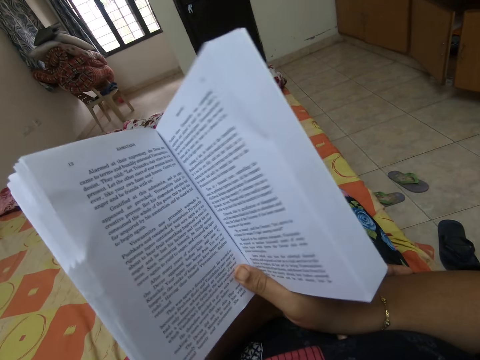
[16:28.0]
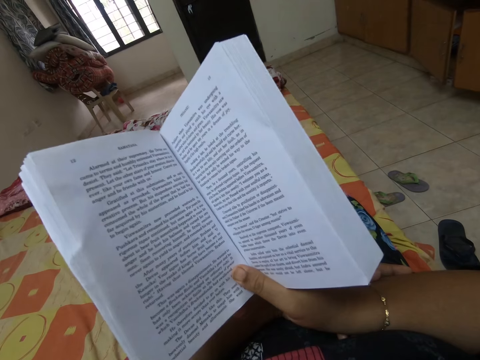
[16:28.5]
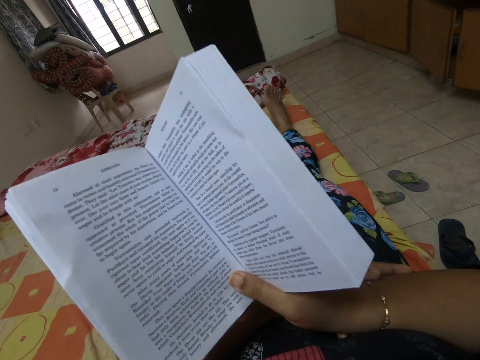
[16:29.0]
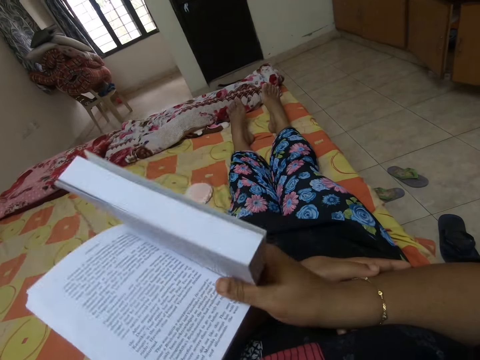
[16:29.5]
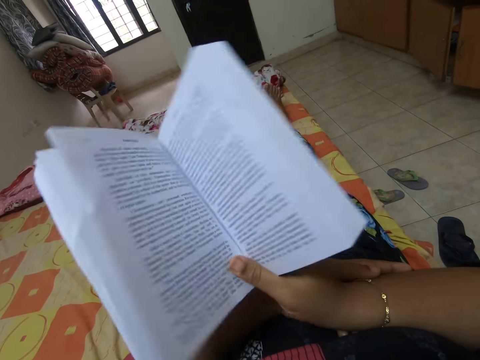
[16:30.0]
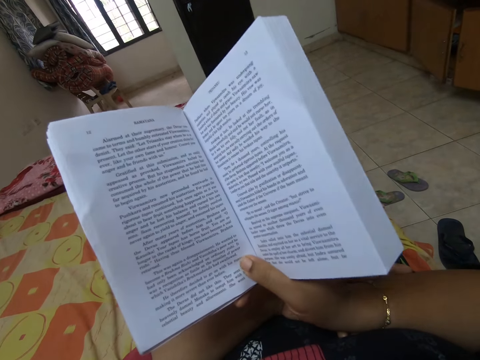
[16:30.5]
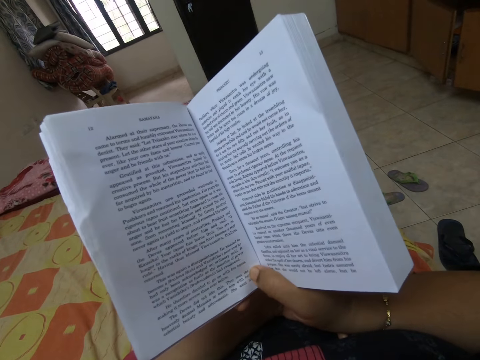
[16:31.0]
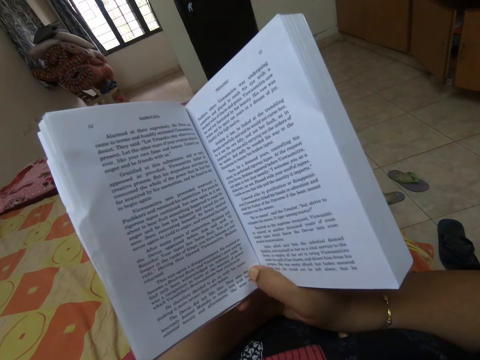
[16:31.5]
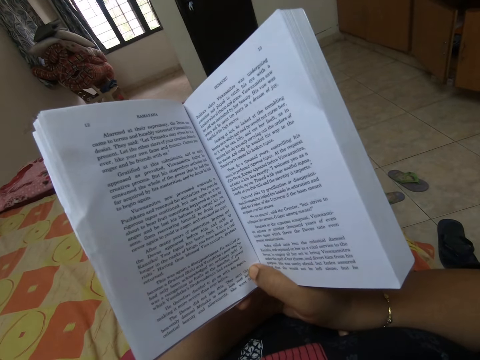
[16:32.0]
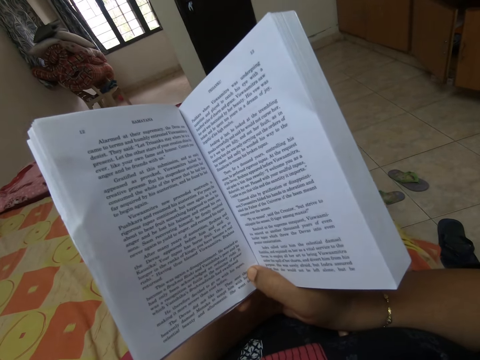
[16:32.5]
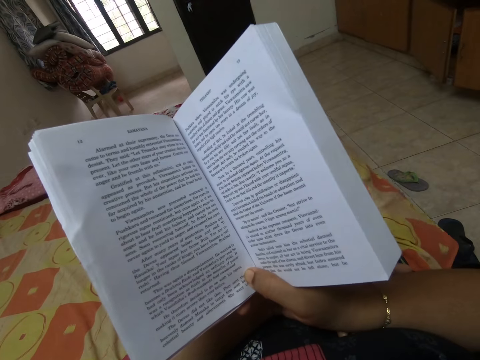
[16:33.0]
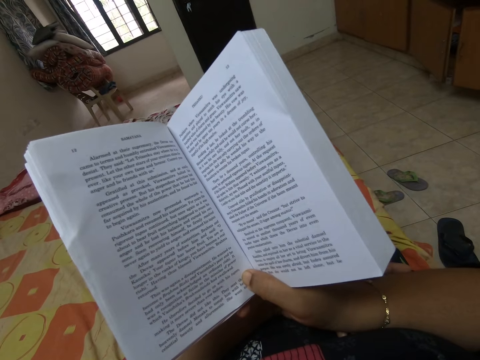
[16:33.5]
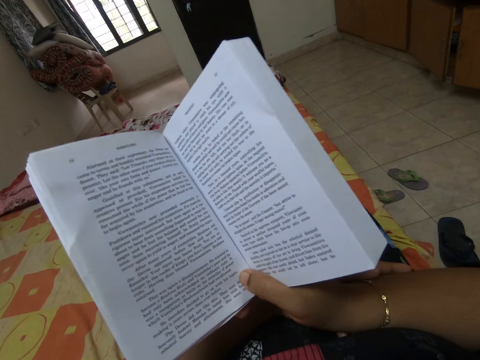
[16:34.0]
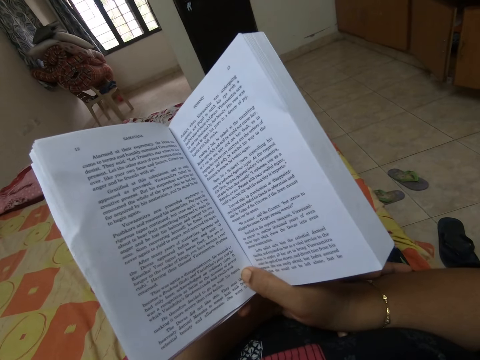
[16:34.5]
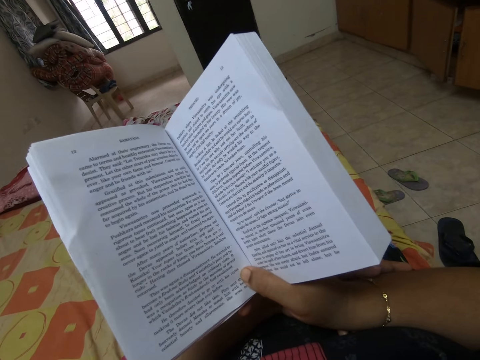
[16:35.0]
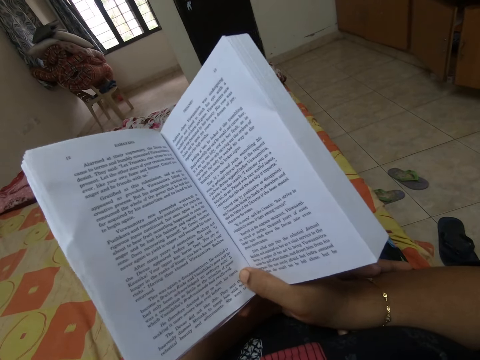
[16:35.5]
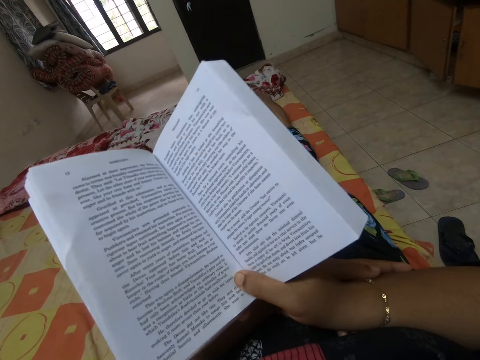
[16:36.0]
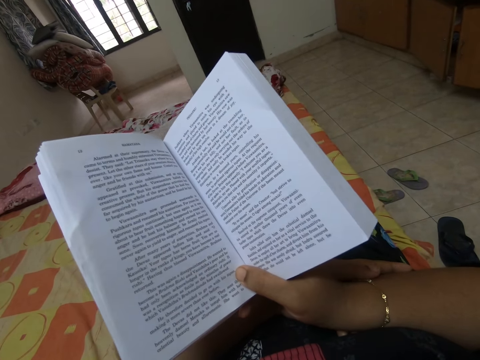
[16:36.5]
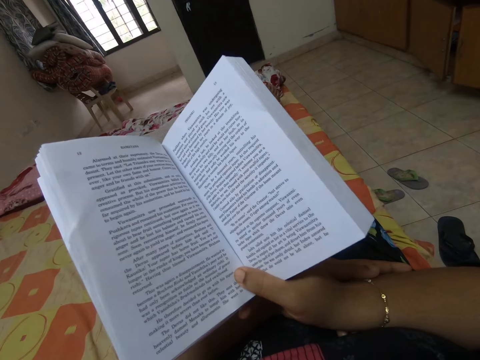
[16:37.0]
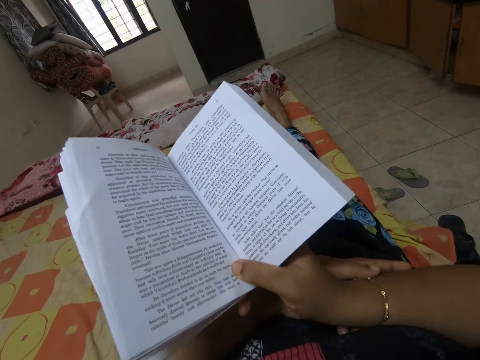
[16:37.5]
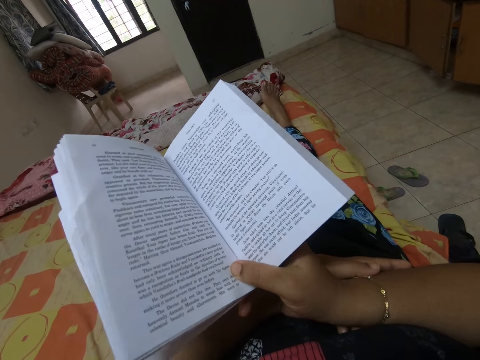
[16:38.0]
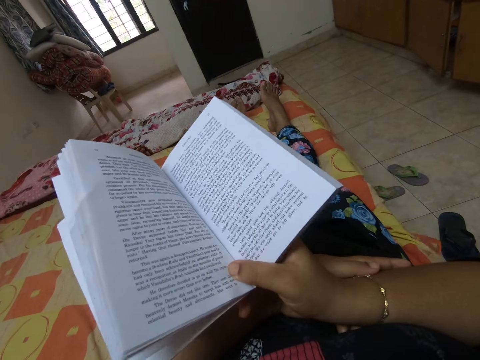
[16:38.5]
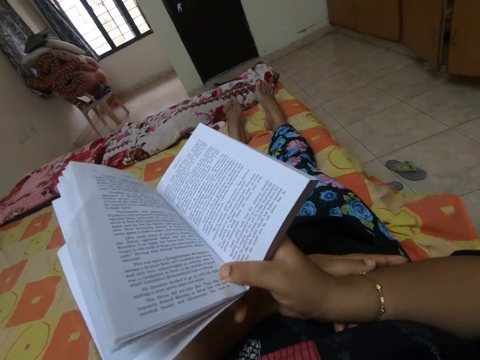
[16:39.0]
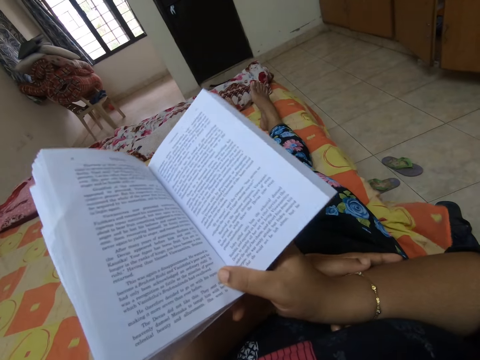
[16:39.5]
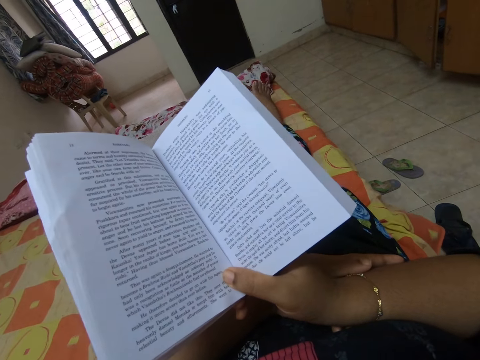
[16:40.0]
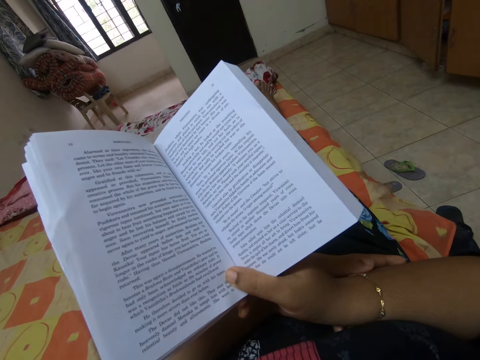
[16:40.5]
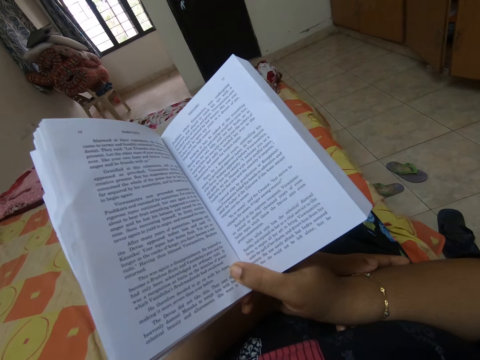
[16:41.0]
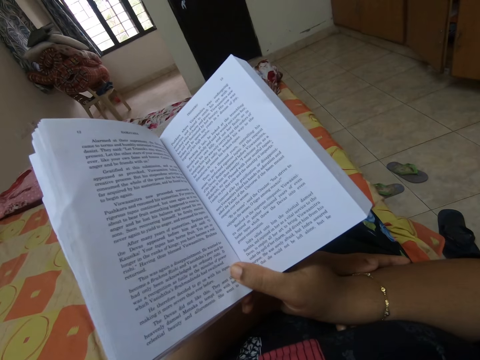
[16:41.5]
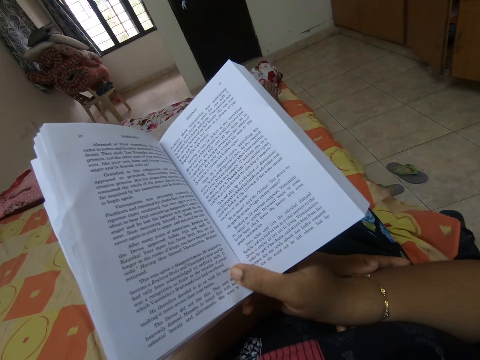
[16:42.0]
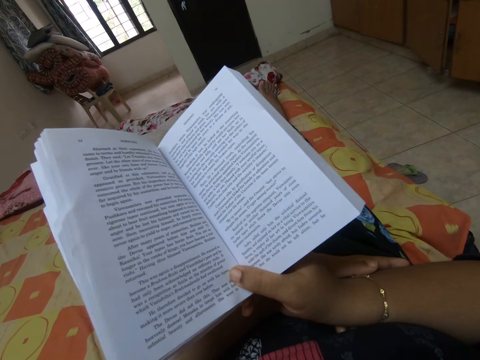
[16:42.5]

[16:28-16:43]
The camera wearer drops a book. They move the book.

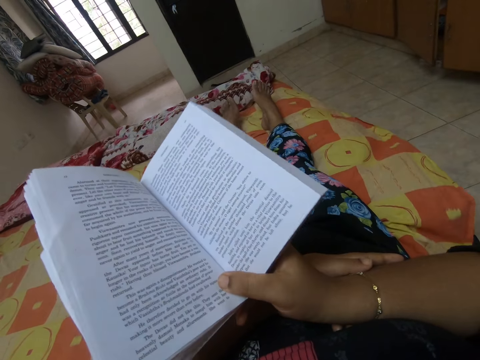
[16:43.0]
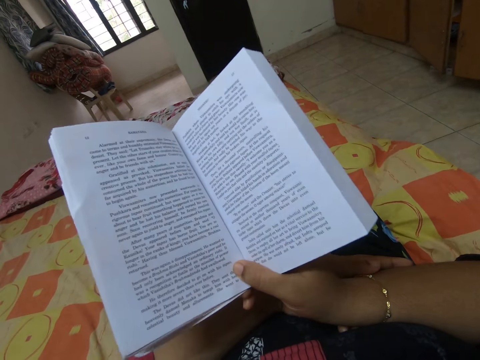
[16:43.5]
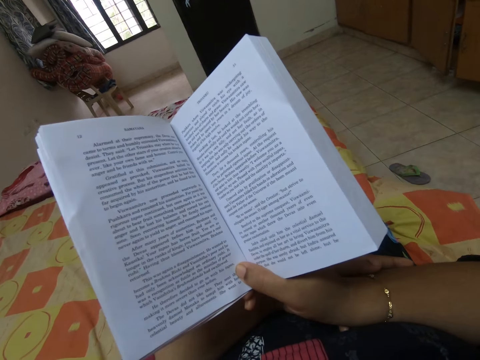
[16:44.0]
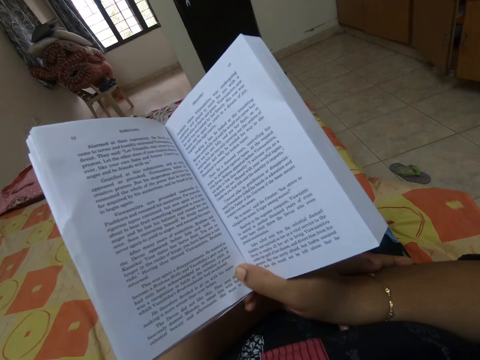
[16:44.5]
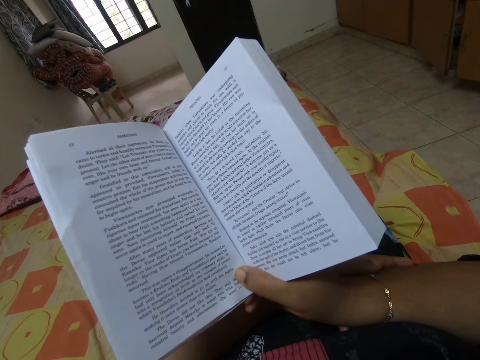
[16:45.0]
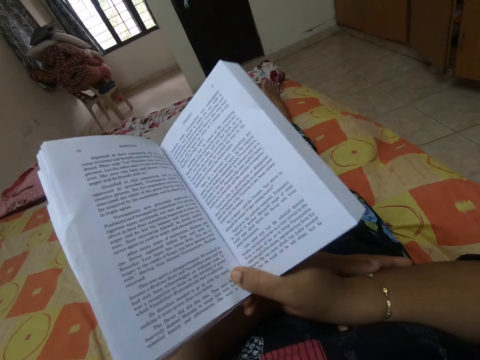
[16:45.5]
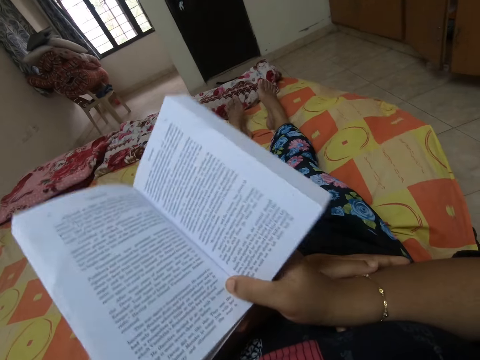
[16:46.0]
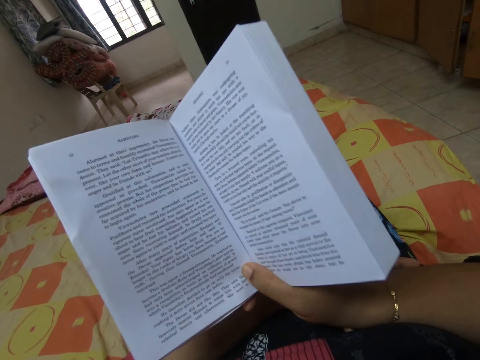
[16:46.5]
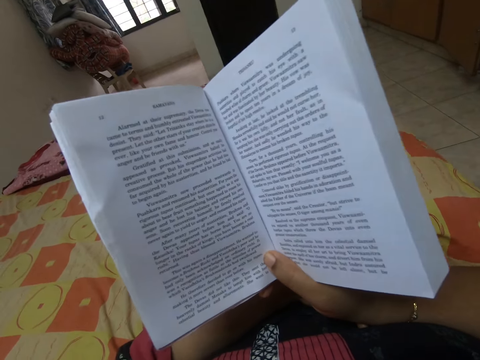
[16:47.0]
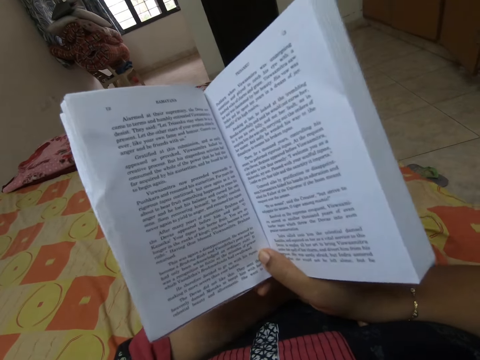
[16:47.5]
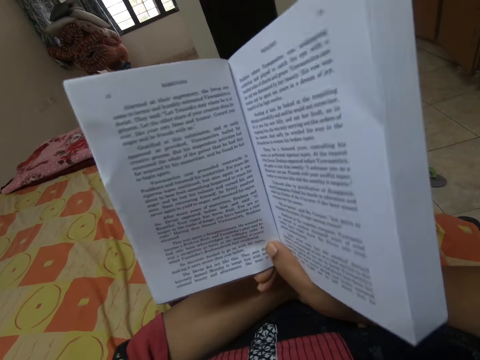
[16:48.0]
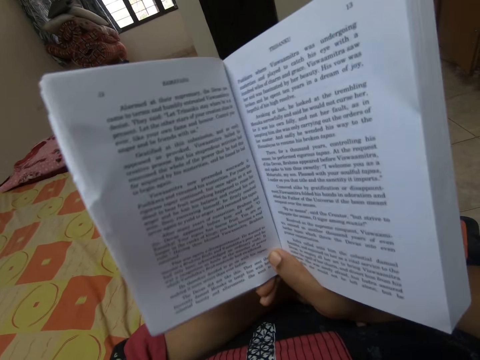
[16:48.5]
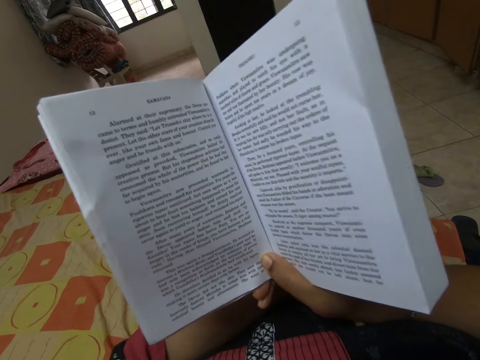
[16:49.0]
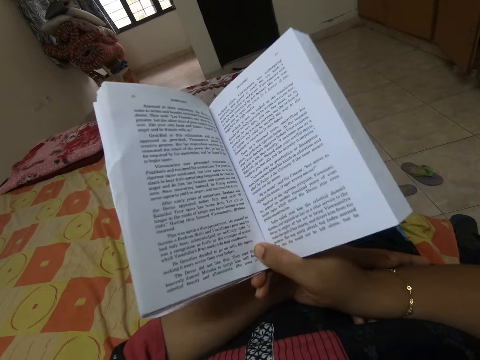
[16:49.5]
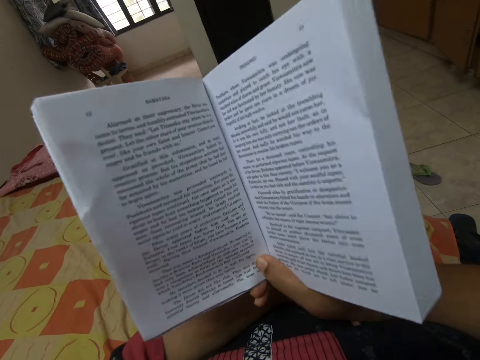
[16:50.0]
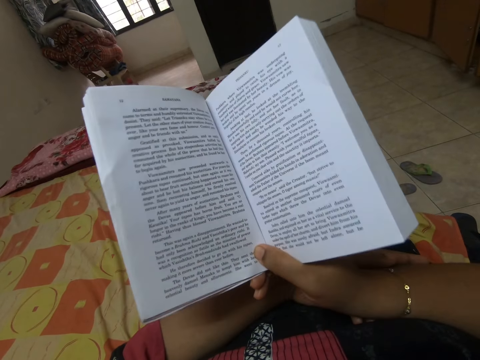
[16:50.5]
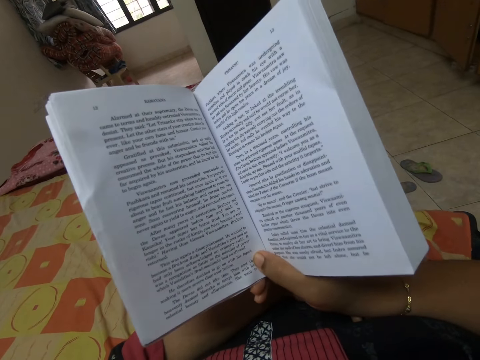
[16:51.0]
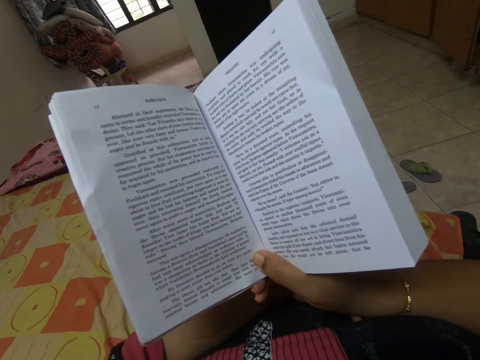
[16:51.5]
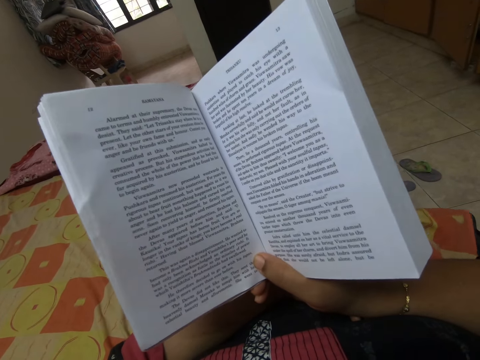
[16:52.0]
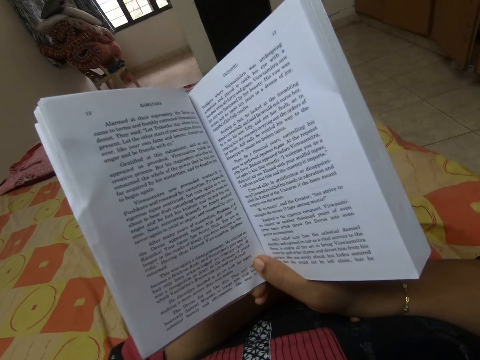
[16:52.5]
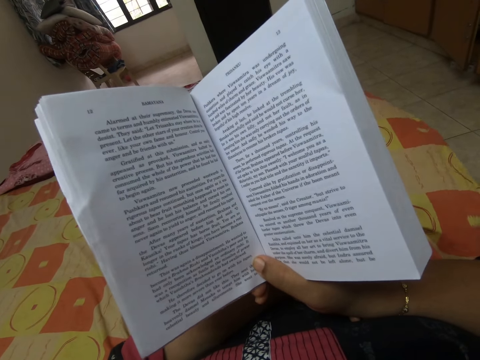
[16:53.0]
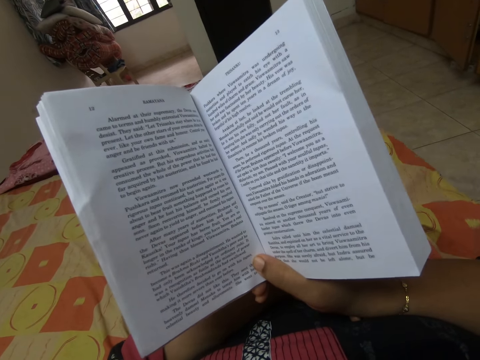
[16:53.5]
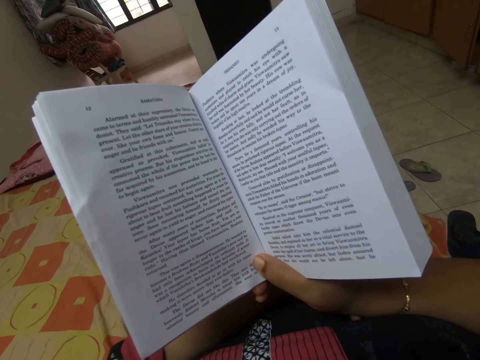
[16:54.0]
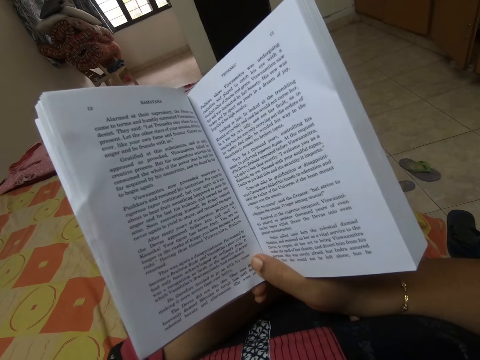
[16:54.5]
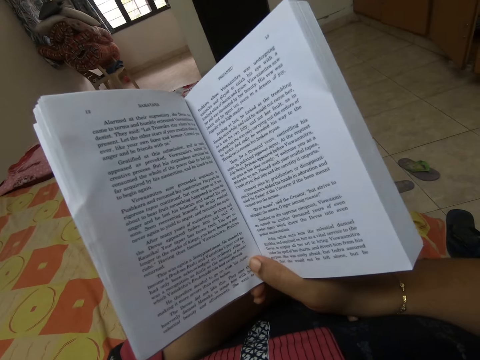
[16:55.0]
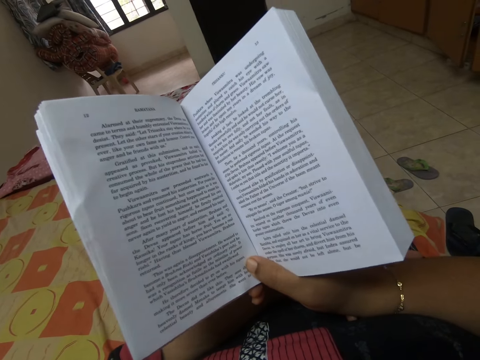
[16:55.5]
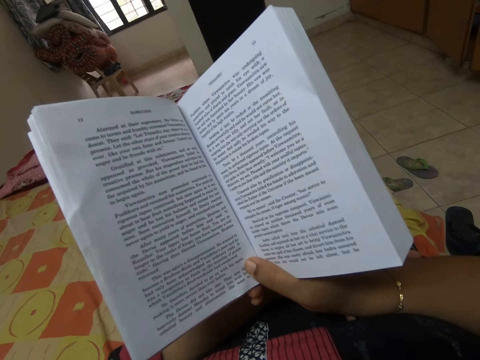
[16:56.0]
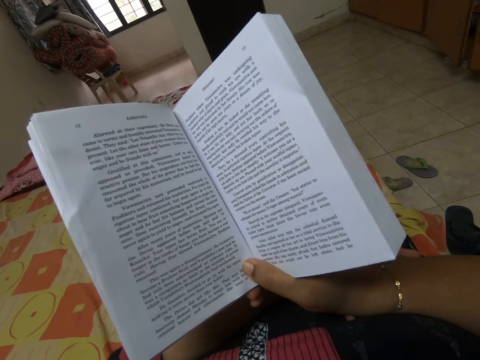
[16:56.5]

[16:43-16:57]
The camera wearer moves a book. They read the book.
